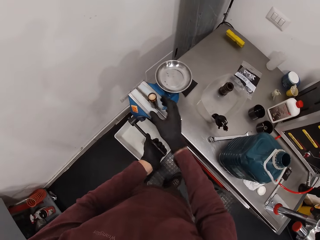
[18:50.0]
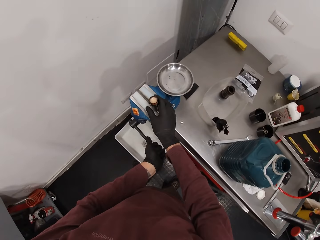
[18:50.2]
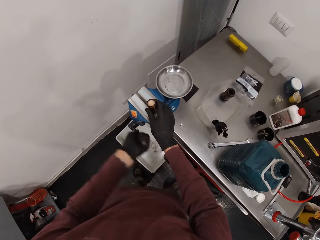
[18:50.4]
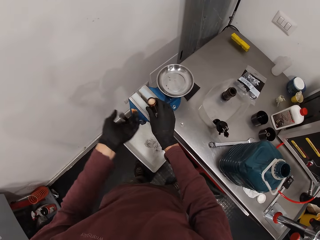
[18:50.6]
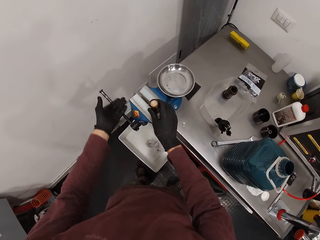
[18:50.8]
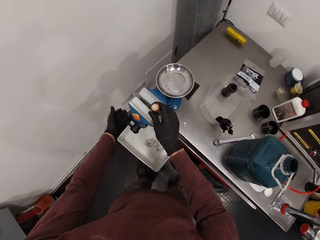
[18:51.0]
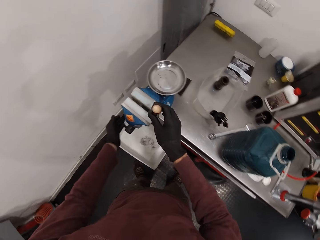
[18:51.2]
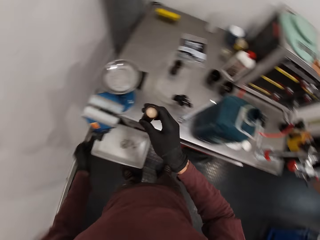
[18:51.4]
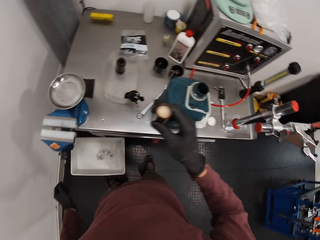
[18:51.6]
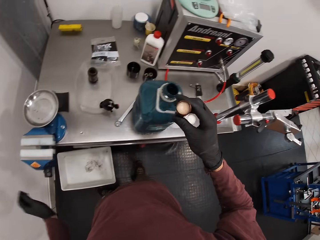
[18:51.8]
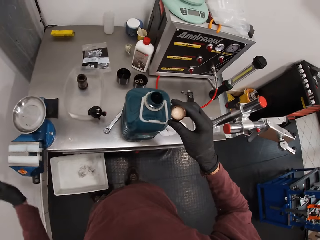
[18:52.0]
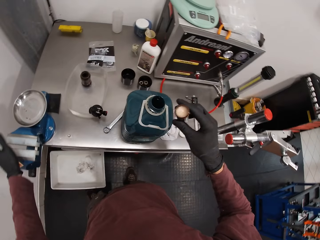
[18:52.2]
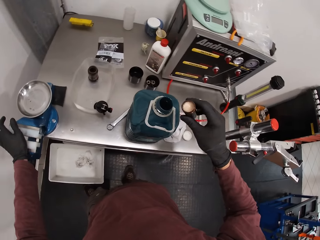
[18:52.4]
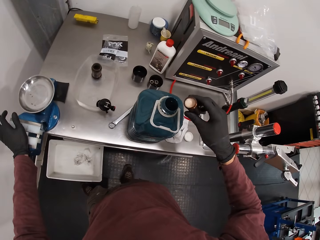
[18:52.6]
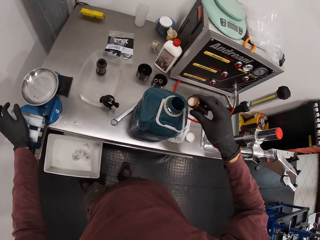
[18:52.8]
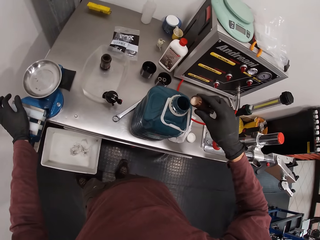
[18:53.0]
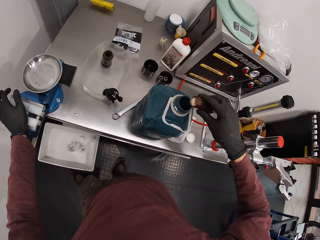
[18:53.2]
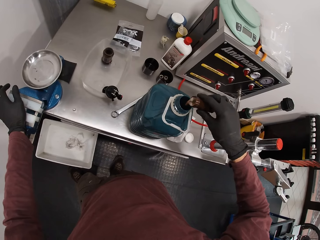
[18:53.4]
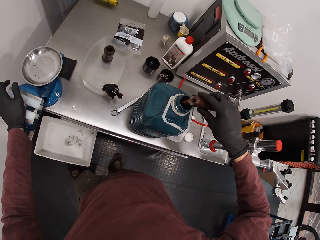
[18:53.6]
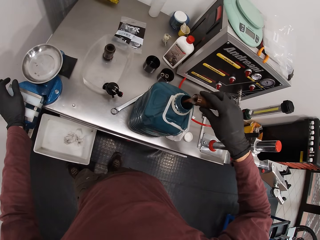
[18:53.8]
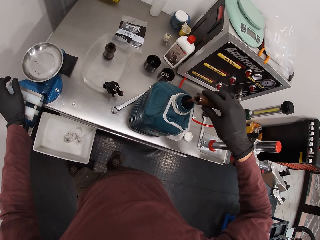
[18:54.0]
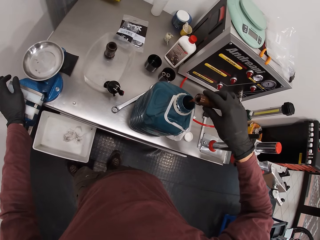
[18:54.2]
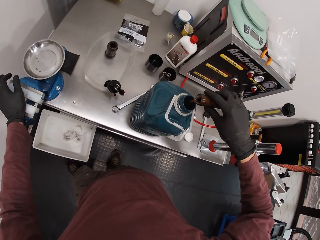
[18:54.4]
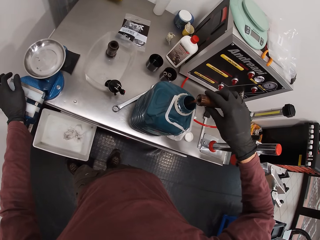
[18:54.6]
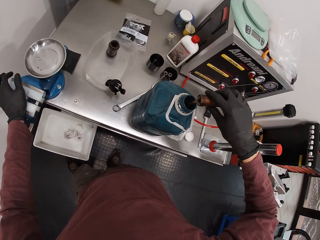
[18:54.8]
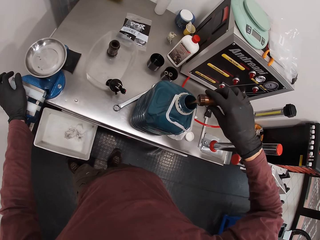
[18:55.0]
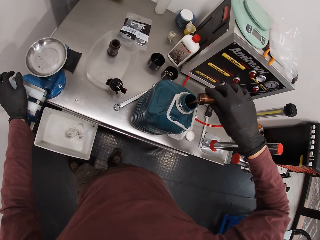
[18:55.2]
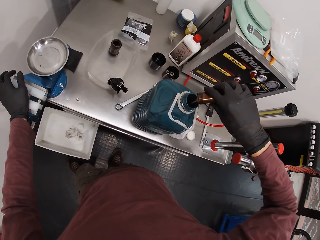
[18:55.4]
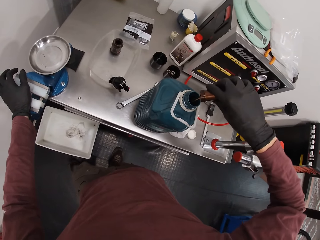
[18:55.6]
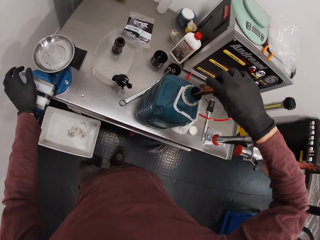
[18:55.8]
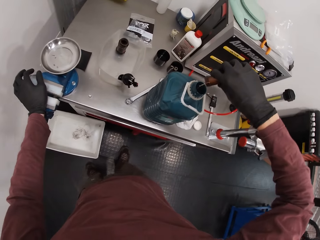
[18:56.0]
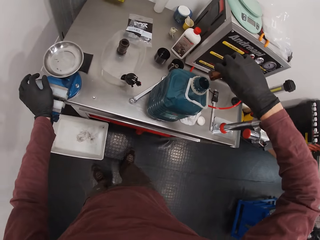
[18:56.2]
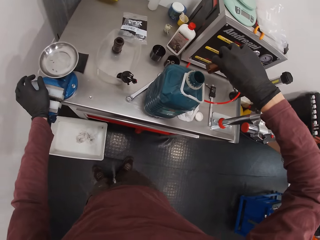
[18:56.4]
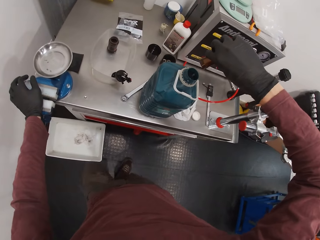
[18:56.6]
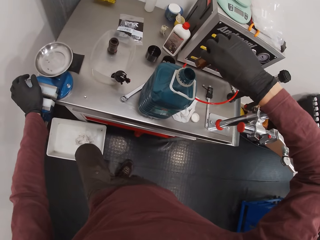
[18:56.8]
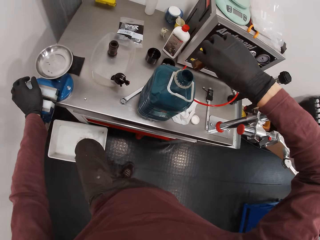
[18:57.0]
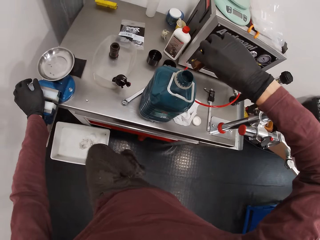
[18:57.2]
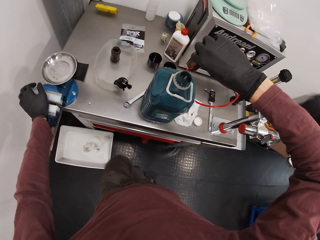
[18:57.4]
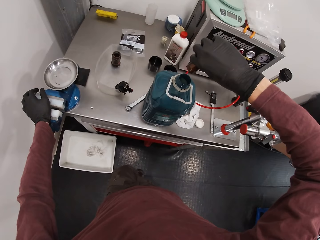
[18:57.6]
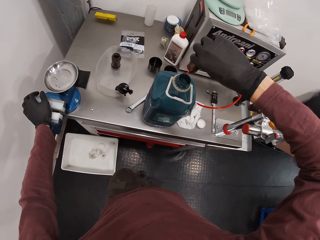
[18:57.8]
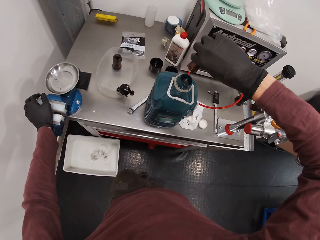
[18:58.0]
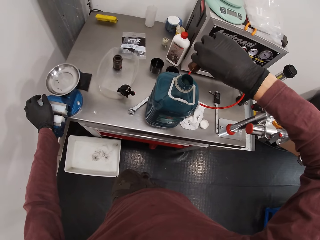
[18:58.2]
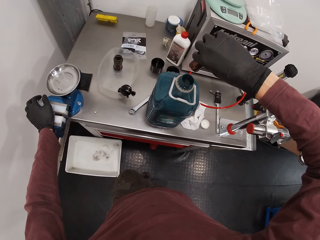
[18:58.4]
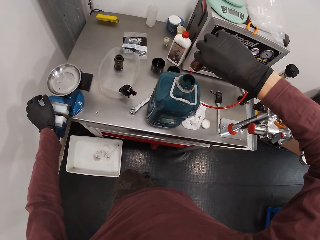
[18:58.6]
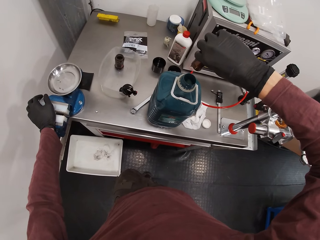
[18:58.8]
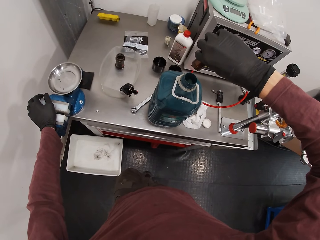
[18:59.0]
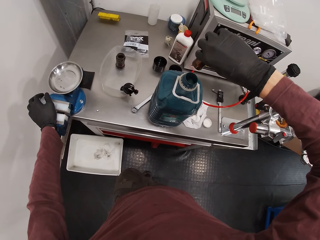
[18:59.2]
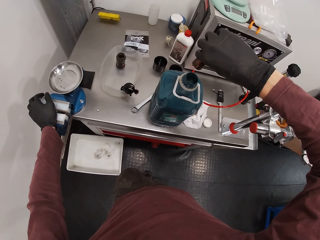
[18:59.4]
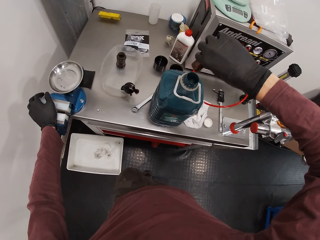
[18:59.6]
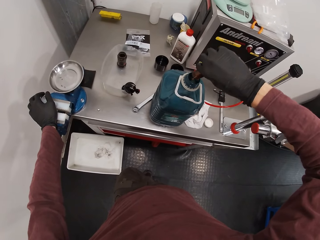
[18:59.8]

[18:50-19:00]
The camera wearer removes the container from the clamp with his right hand. He adjusts the tool with his left hand. He pours liquid from the container into the bottle with his right hand.

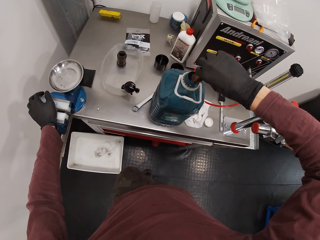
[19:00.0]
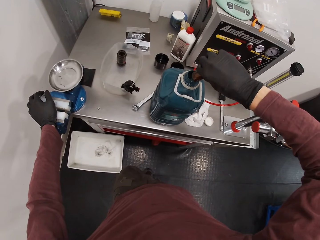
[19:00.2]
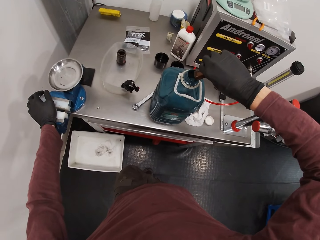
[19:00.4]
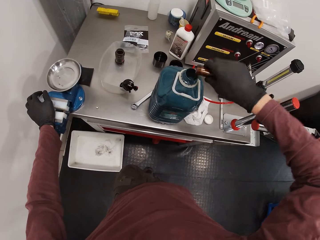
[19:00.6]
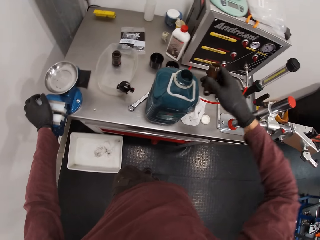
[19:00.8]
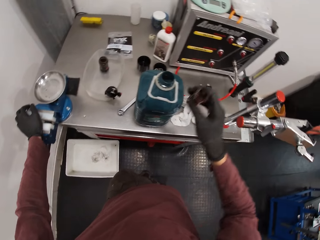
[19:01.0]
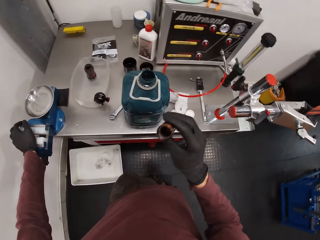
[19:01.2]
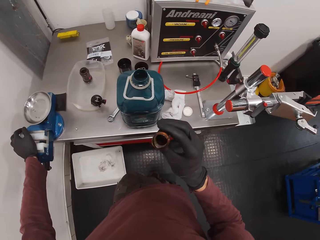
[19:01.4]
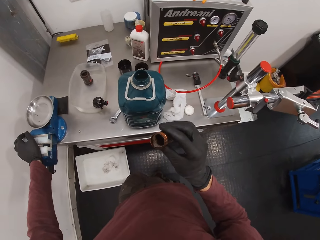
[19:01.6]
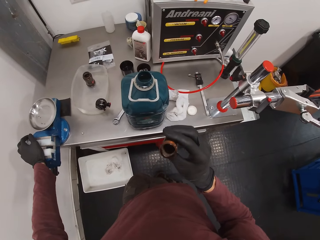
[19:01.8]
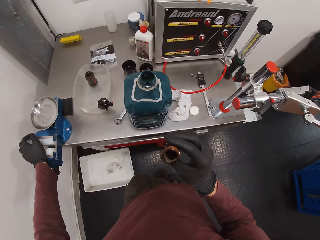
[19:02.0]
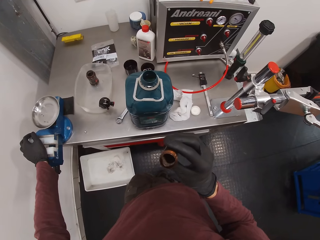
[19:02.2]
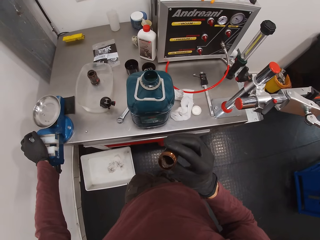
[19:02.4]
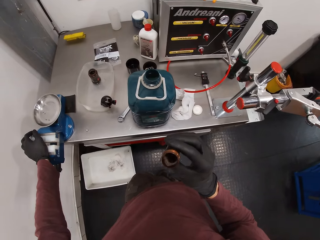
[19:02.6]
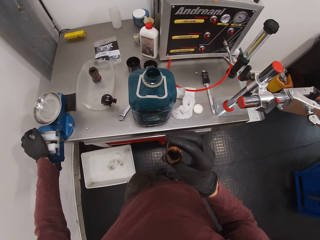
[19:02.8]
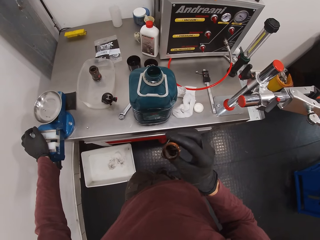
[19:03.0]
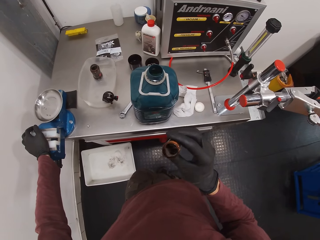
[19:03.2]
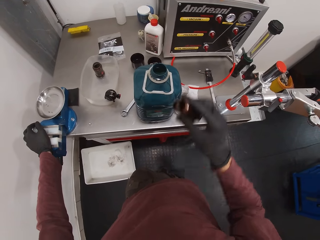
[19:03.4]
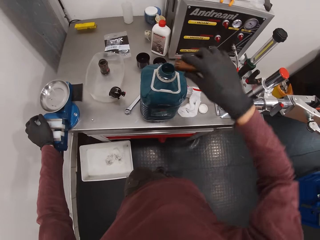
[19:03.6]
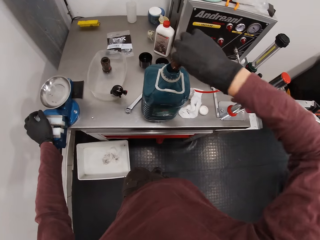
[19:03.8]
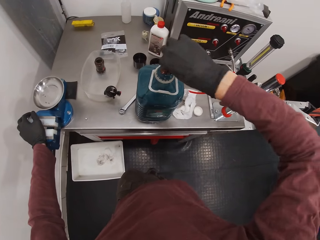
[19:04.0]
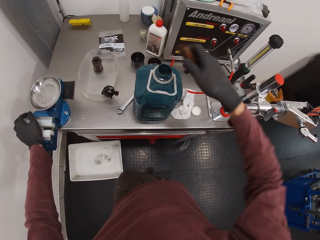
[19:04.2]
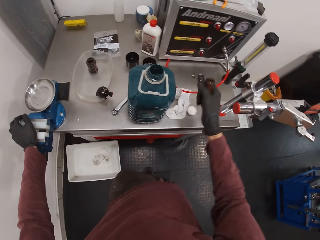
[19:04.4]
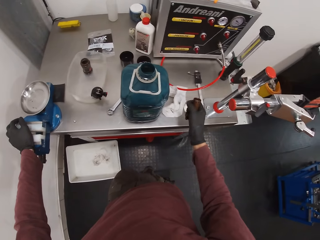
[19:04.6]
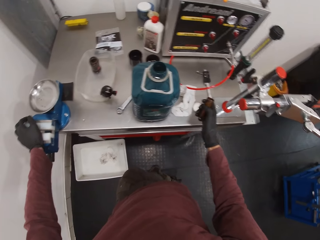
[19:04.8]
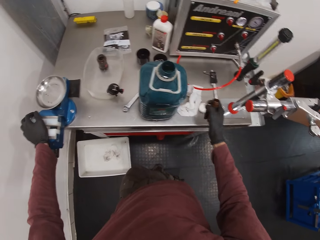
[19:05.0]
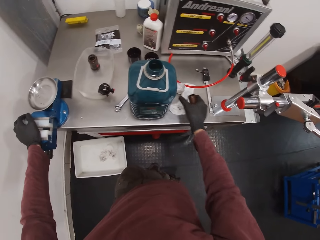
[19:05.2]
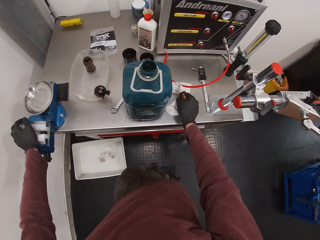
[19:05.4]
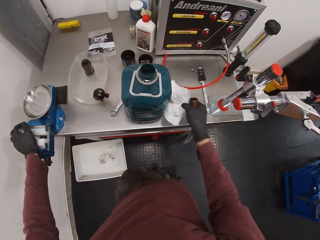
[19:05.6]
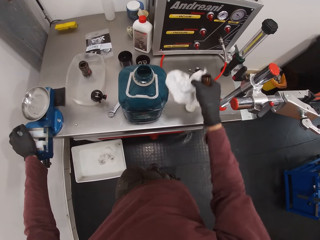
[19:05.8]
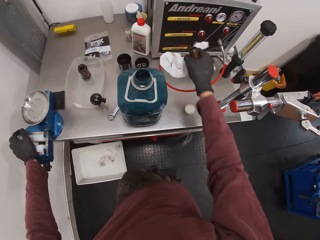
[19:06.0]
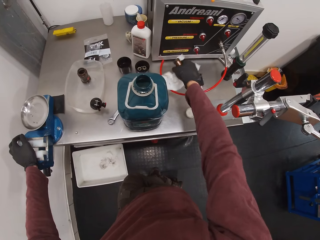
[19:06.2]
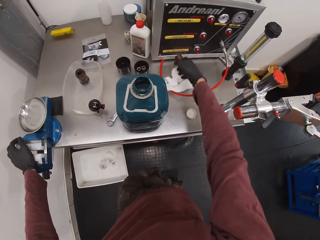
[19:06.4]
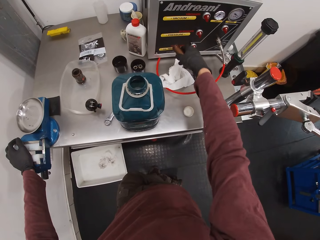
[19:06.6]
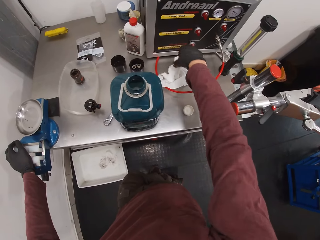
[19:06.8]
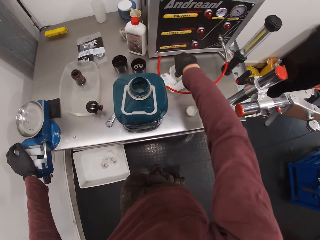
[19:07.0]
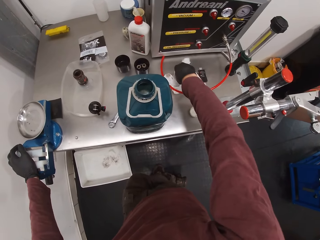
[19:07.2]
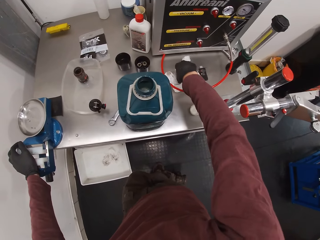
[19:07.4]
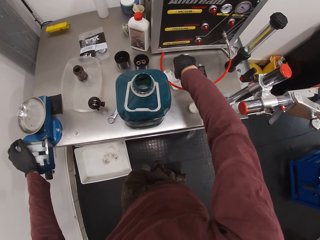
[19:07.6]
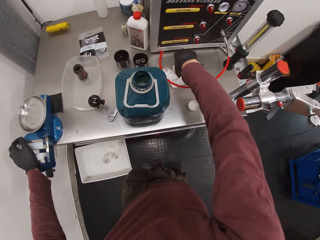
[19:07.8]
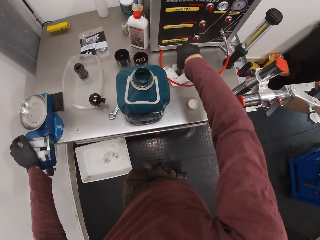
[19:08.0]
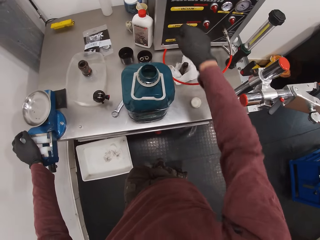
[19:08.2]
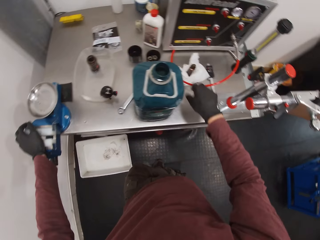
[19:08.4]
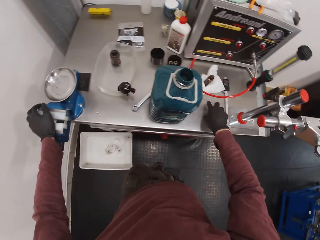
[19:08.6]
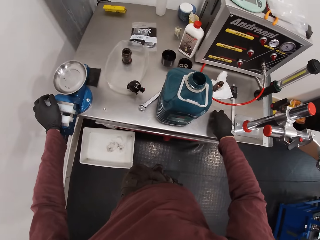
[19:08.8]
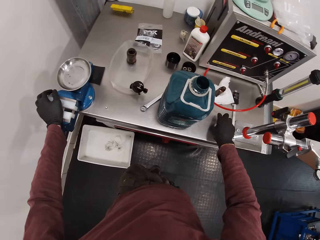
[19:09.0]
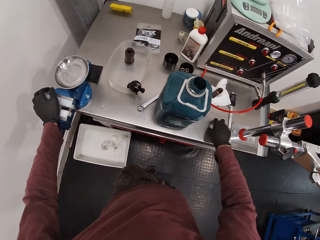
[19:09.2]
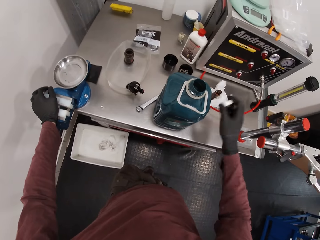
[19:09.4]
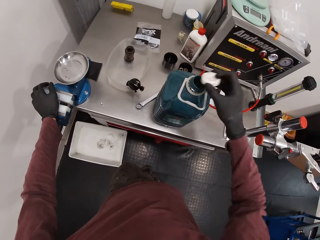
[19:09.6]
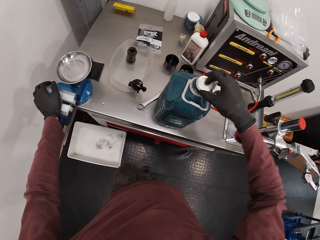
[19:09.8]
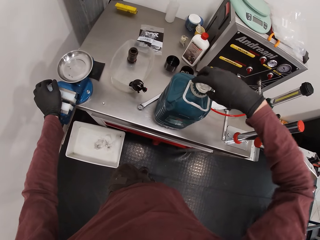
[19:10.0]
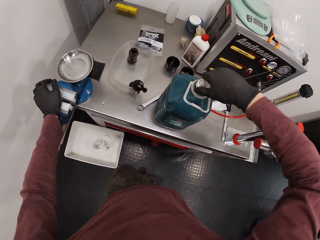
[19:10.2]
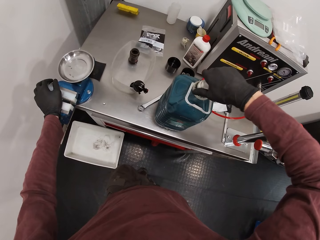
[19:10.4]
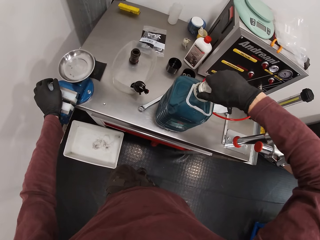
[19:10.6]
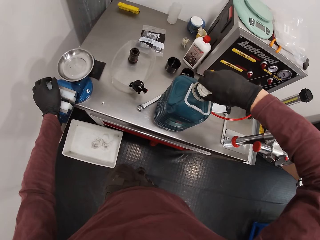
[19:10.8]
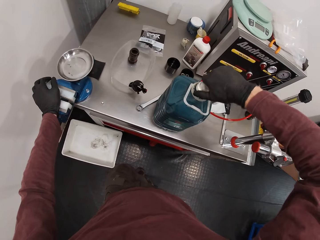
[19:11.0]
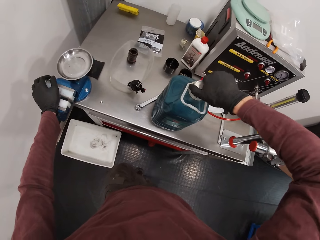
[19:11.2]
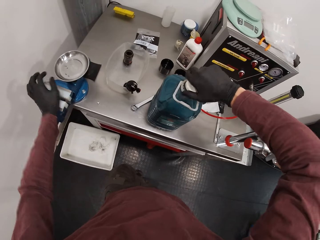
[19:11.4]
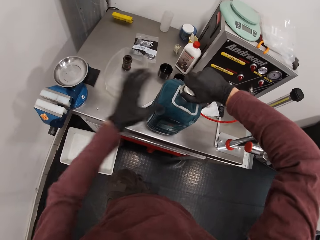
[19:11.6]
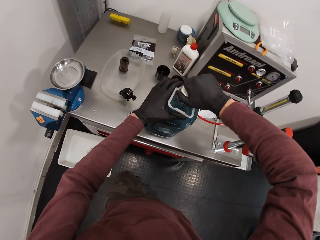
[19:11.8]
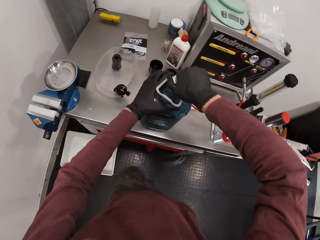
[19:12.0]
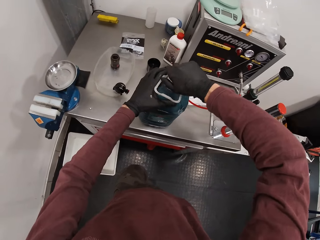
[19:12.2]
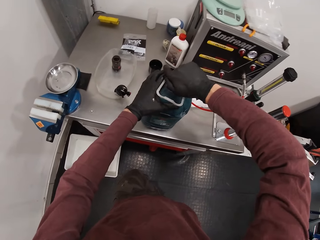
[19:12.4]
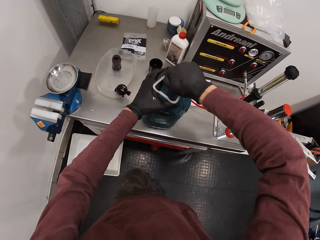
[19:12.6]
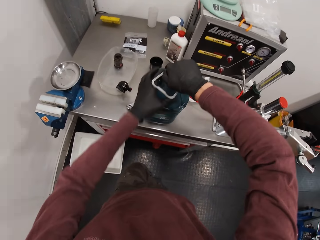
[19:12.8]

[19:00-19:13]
The camera wearer looks at the contents in the container. He pours something in the jerrycan. He picks up paper and drops the paper on the table. He drops the container on the paper. He picks up the jerrycan lid. He covers the bottle with the cork in his right hand.
